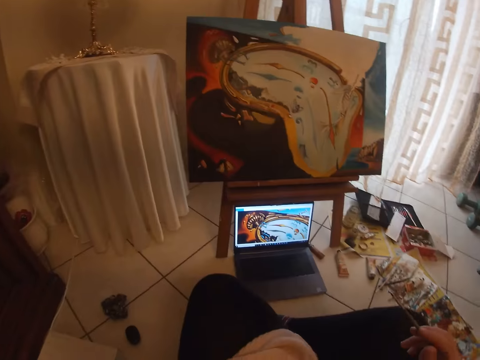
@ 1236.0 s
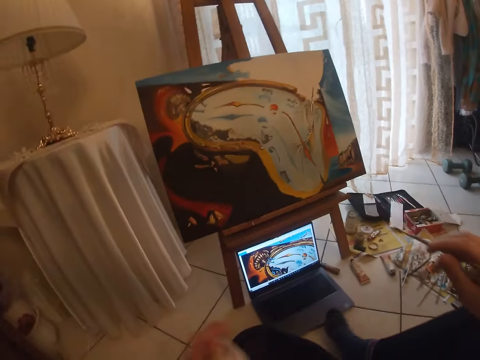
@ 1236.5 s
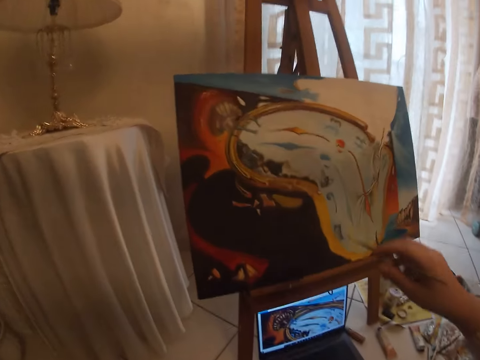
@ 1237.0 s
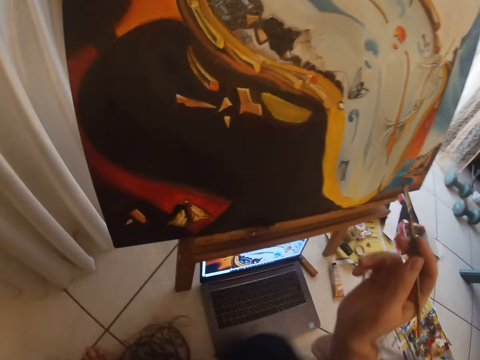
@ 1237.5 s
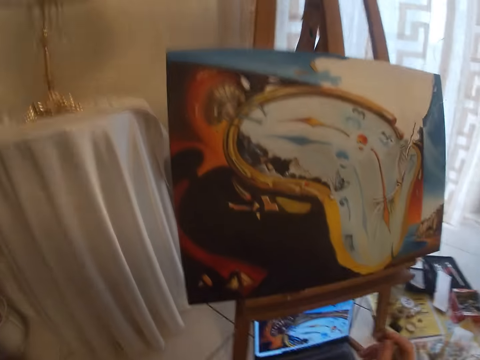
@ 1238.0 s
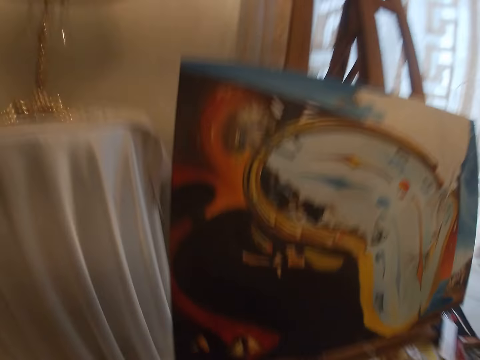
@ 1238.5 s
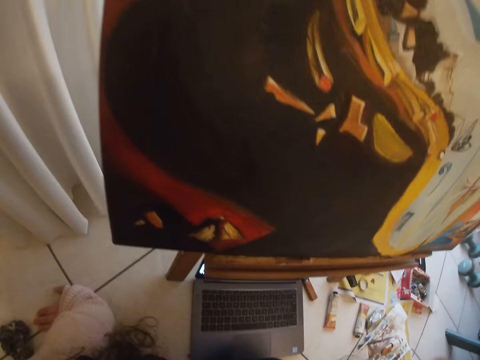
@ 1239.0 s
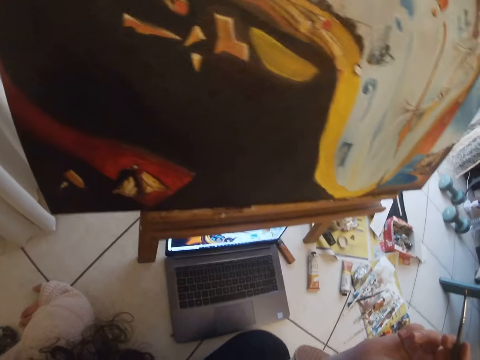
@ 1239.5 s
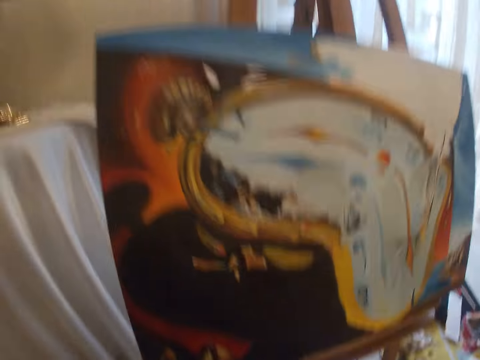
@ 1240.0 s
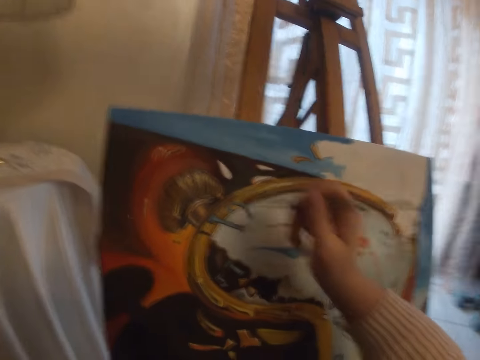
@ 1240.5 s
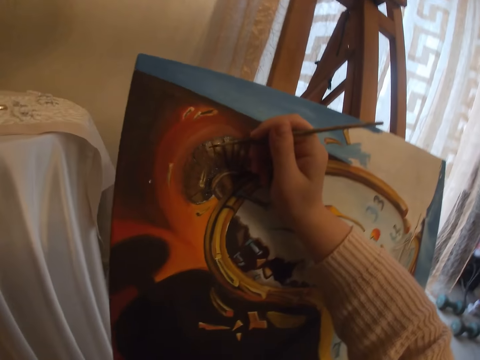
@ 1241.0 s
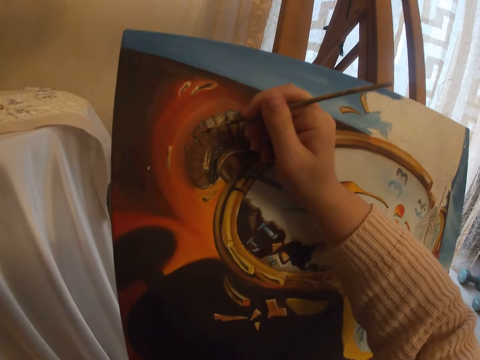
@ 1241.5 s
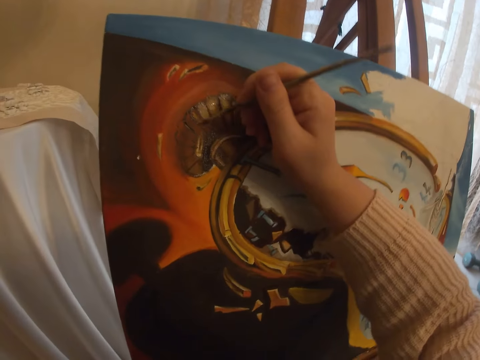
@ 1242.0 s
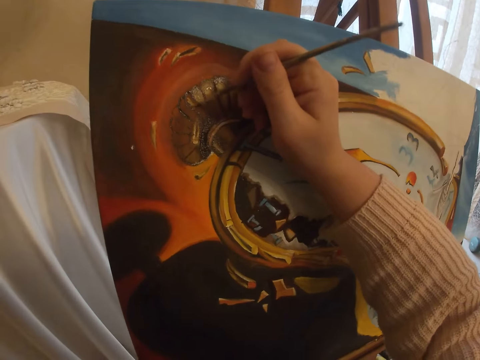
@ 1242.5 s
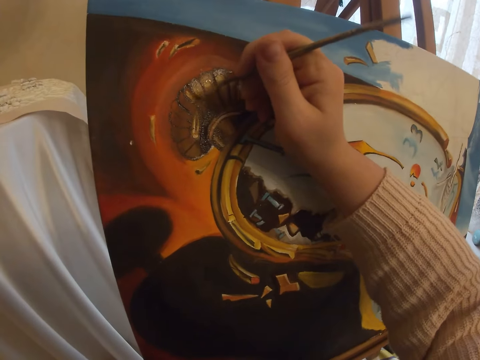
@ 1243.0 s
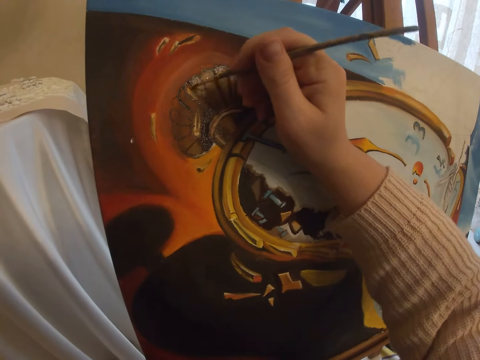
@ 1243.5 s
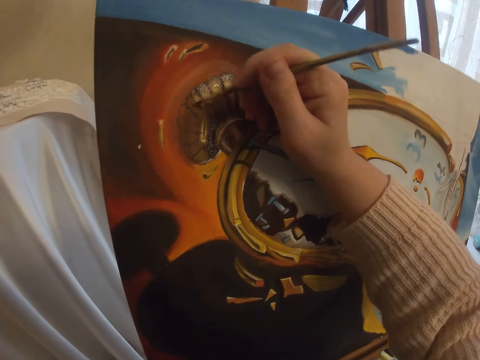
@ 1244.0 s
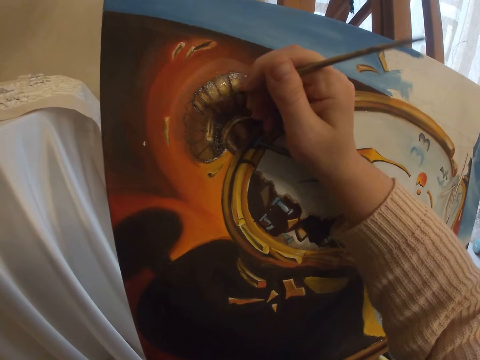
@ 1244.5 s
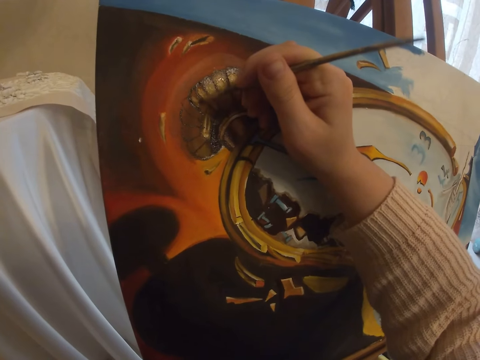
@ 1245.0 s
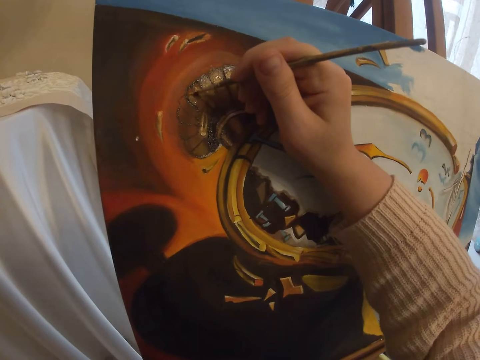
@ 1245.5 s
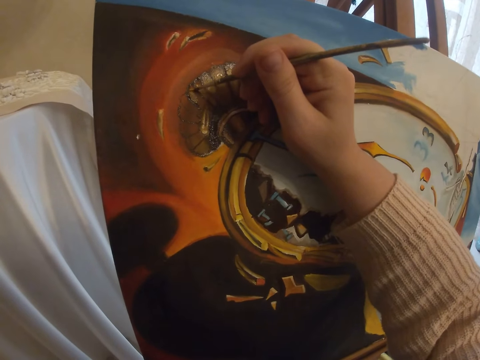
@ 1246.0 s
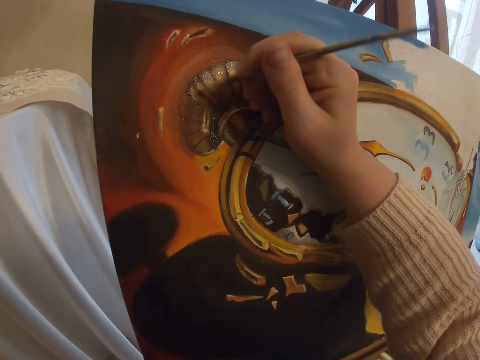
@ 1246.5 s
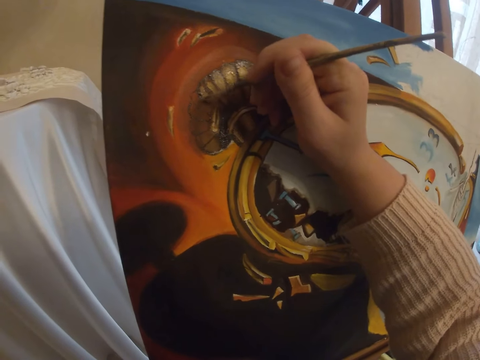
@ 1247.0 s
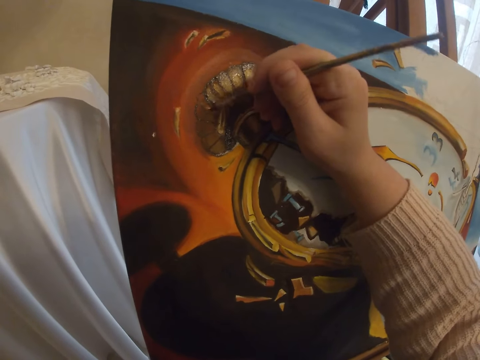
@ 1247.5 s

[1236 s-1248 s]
The camera wearer checks the screen of the laptop. She adjusts her sitting position. She paints with the brush in her right hand the art on the canvas.

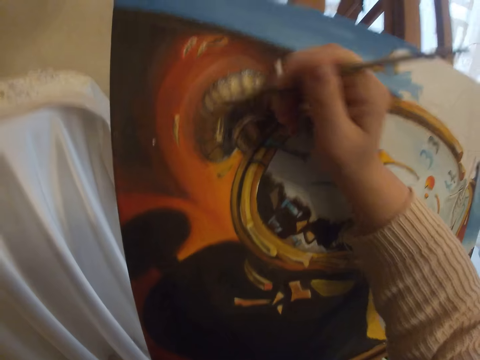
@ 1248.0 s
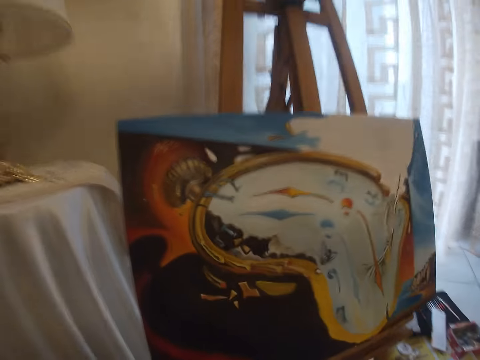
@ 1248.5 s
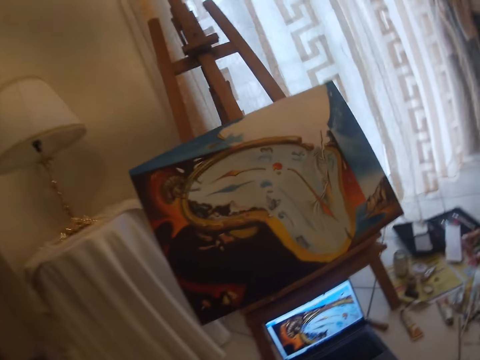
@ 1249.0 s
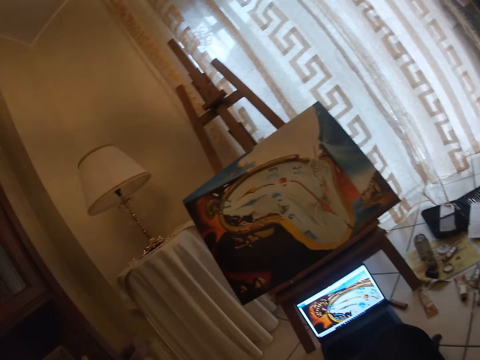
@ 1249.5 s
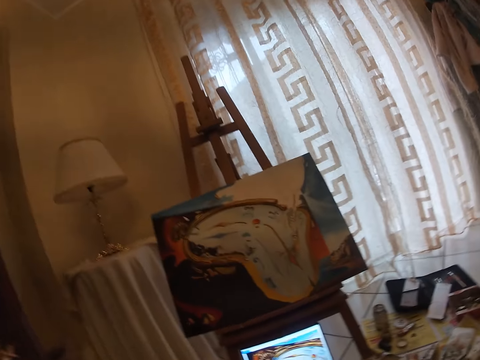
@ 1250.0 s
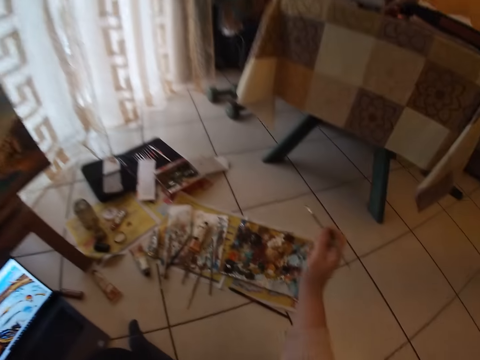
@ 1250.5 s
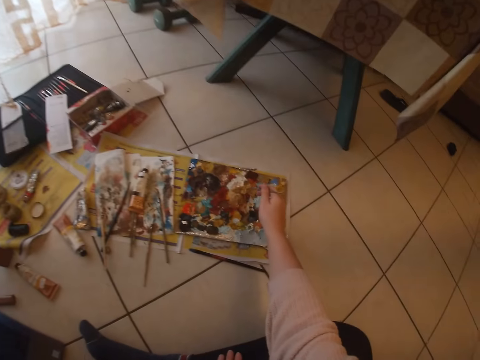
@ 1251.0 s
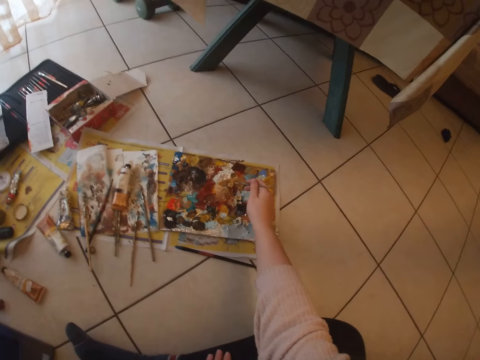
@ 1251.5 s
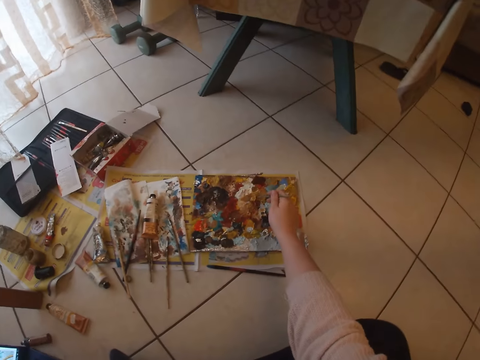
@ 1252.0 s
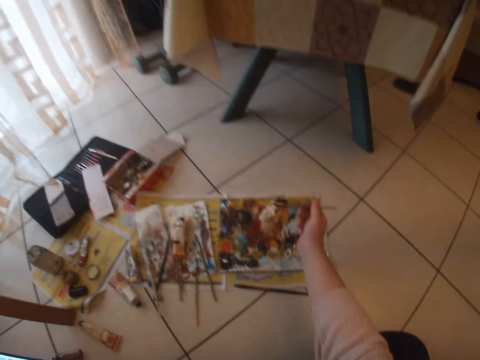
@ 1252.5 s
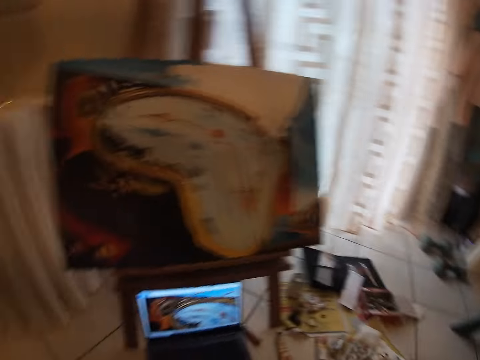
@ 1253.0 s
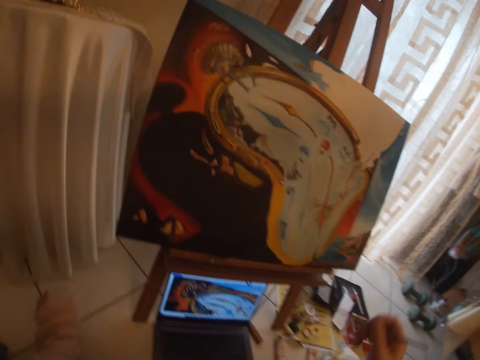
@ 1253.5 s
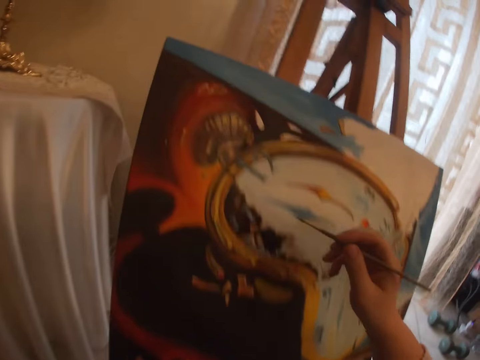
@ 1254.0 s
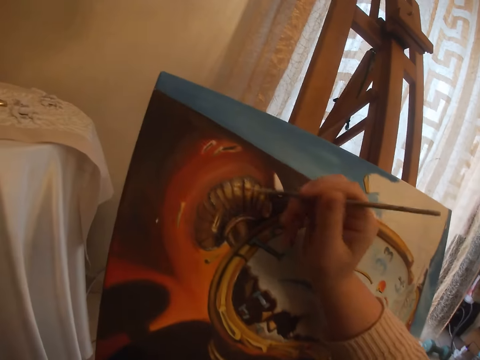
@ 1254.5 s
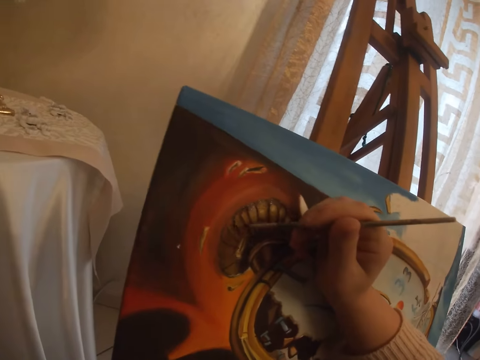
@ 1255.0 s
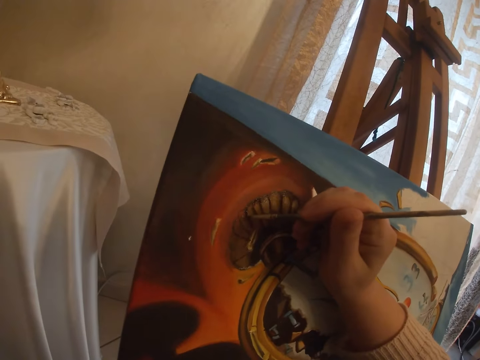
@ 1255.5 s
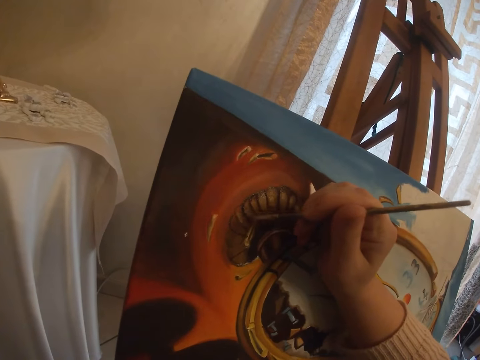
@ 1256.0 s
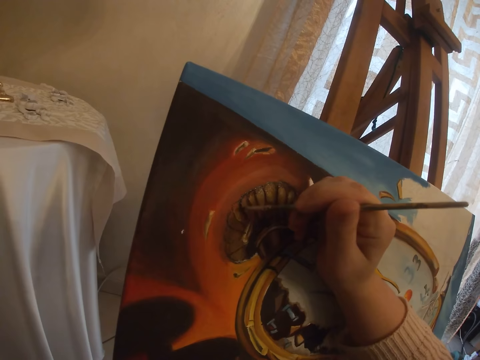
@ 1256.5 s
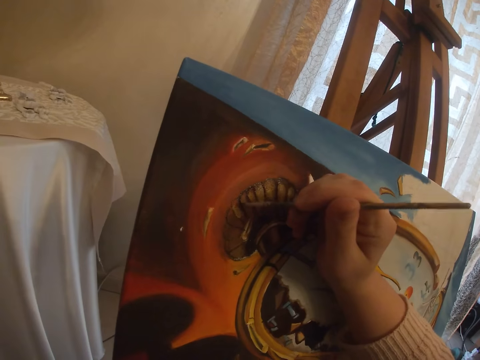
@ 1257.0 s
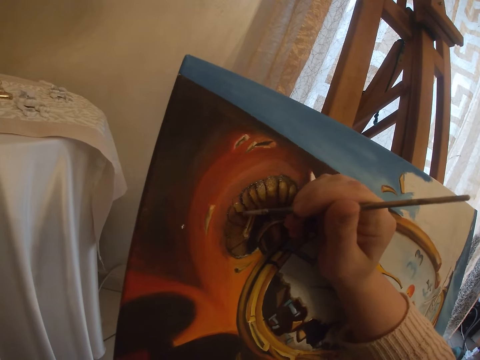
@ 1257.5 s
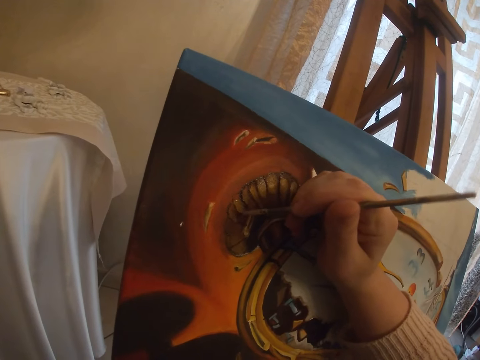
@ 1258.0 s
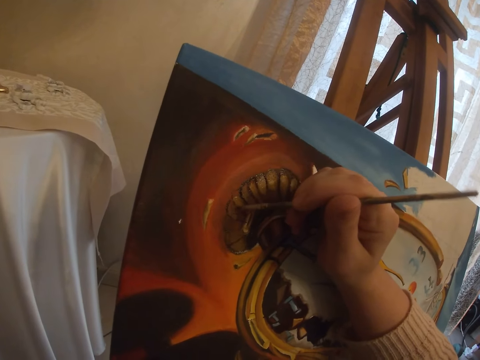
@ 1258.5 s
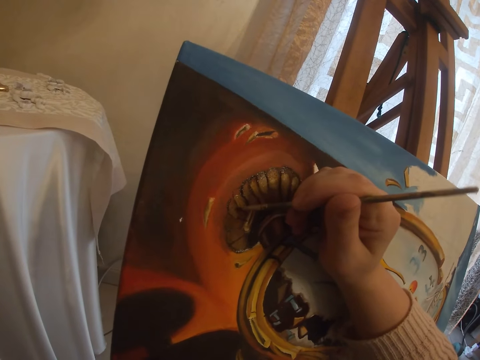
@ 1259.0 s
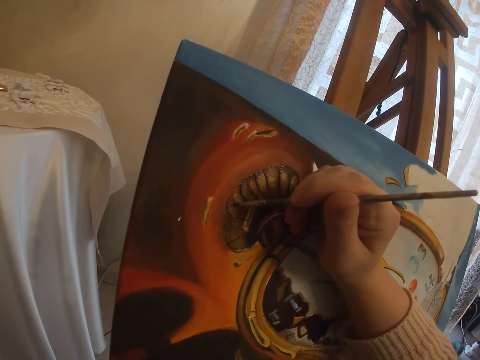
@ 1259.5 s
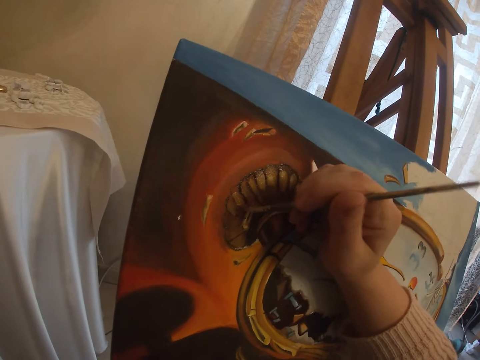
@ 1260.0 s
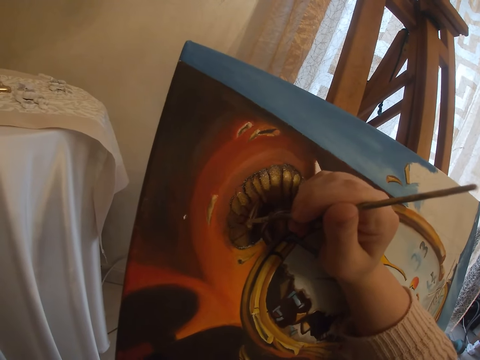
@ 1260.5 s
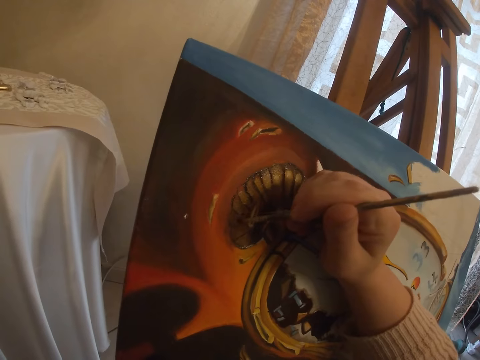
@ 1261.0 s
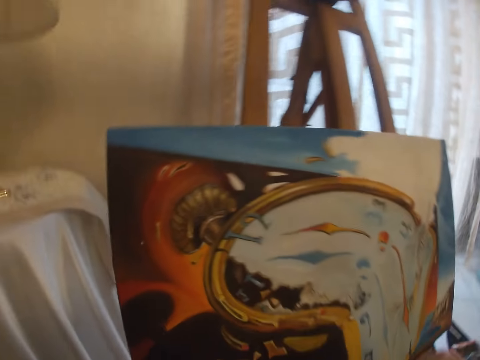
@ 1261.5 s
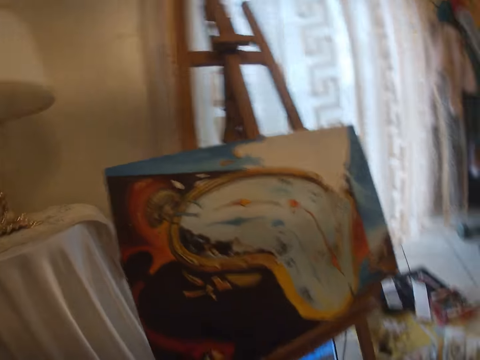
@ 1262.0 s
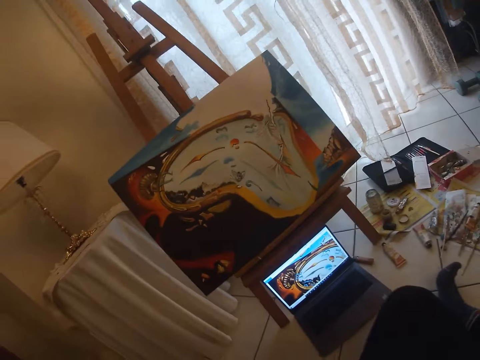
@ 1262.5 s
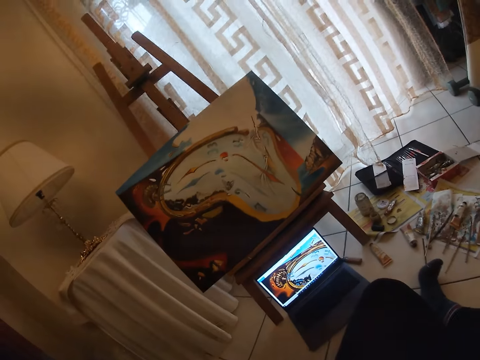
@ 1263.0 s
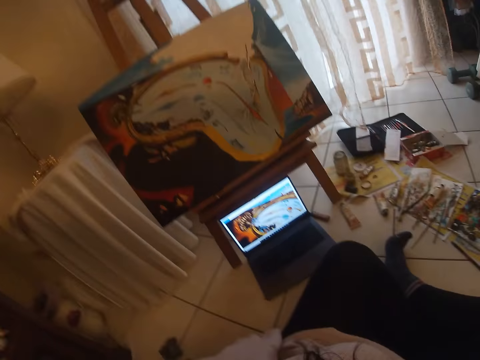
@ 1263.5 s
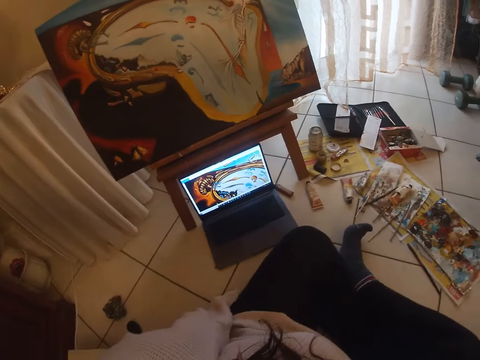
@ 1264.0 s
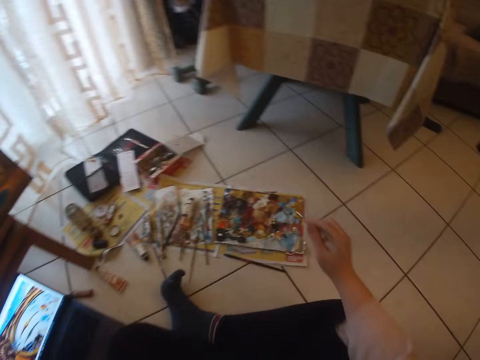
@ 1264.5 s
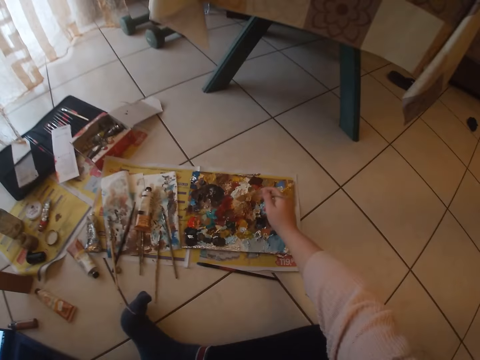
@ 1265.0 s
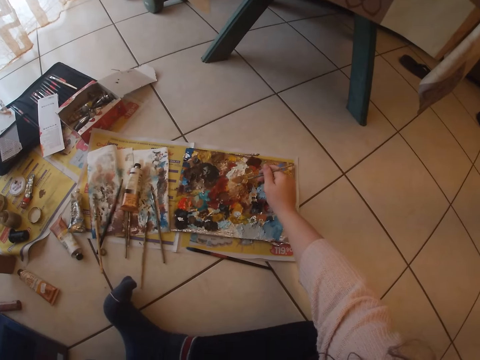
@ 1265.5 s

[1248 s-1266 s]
The camera wearer checks the screen of the laptop. She picks paint from the paint board with the brush in her right hand. She paints with the brush in her right hand the art on the canvas. She checks the screen of the laptop.
